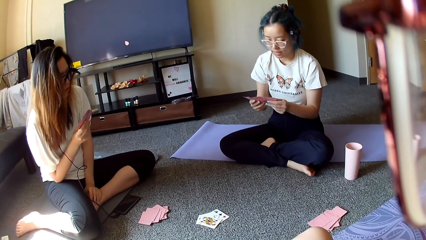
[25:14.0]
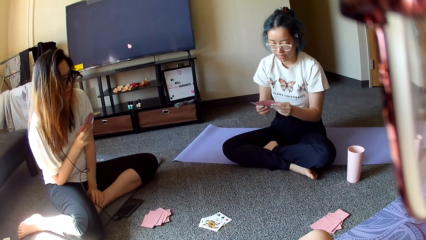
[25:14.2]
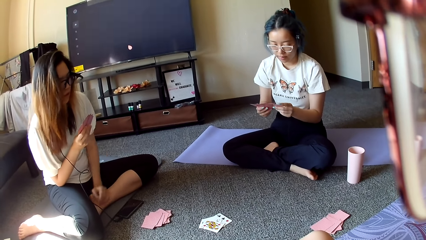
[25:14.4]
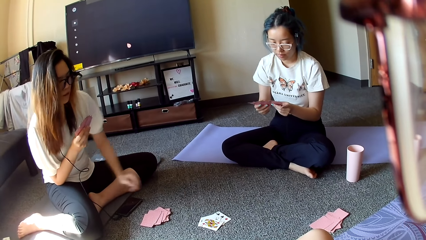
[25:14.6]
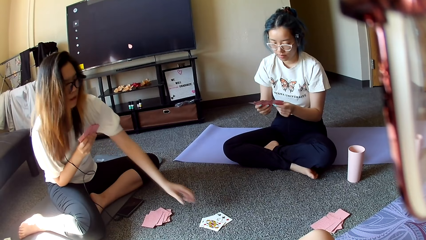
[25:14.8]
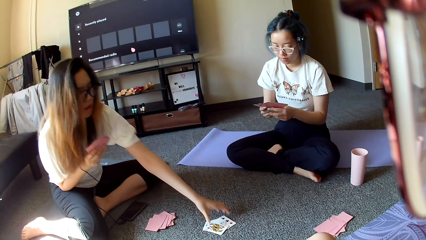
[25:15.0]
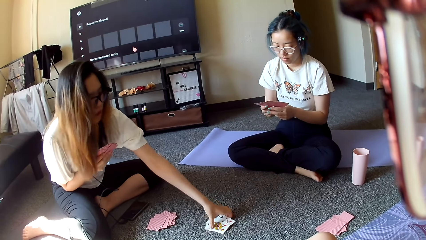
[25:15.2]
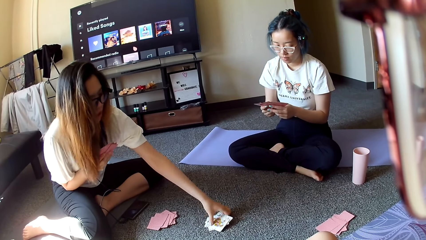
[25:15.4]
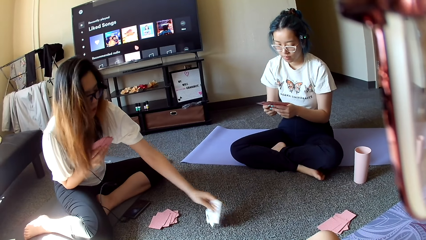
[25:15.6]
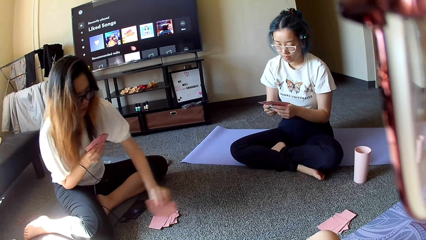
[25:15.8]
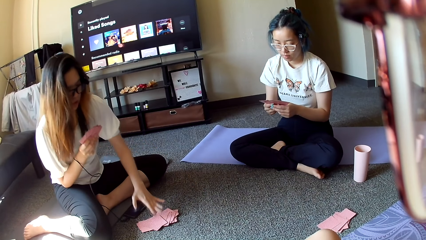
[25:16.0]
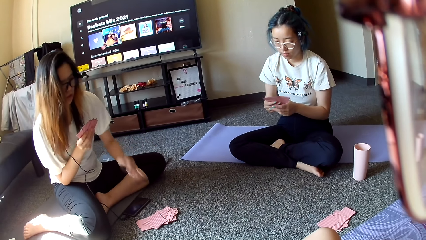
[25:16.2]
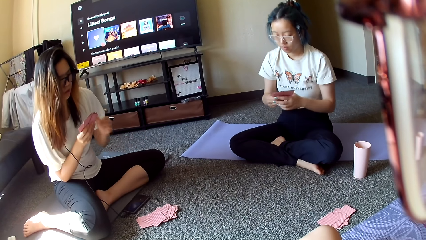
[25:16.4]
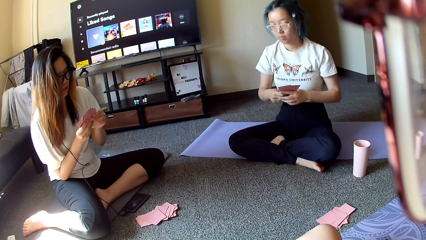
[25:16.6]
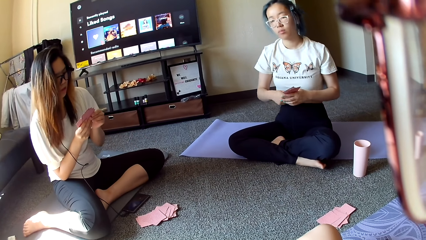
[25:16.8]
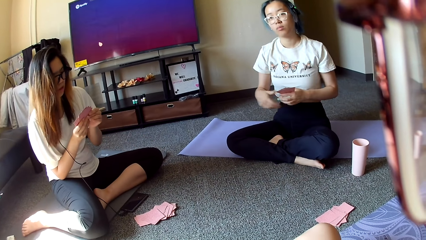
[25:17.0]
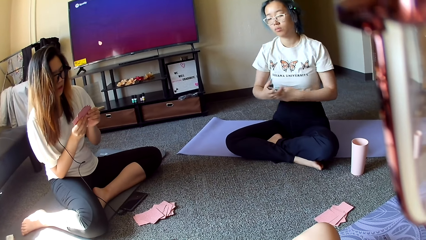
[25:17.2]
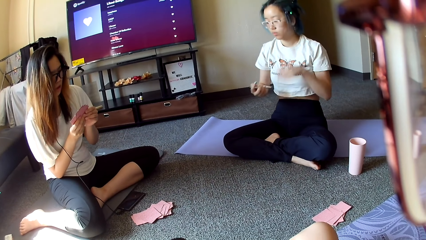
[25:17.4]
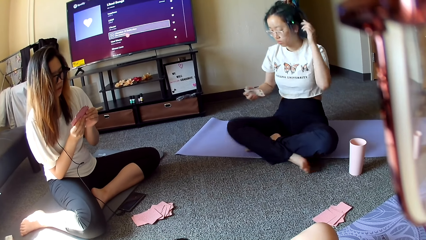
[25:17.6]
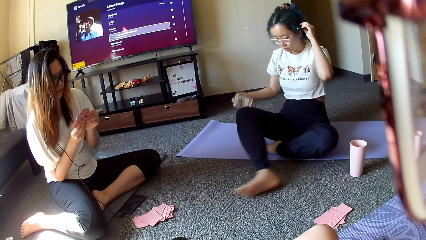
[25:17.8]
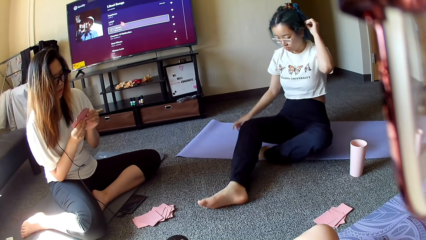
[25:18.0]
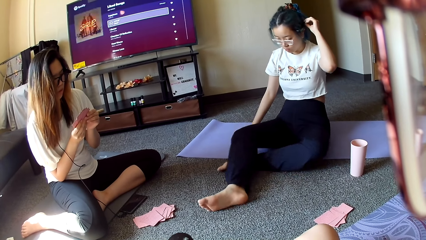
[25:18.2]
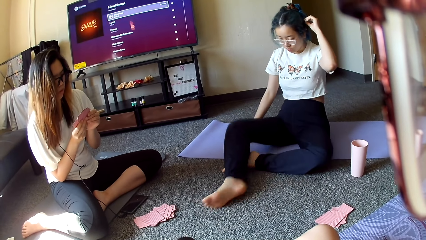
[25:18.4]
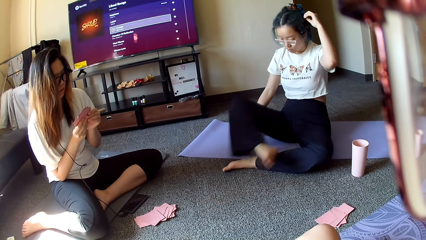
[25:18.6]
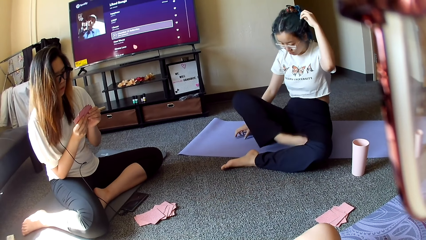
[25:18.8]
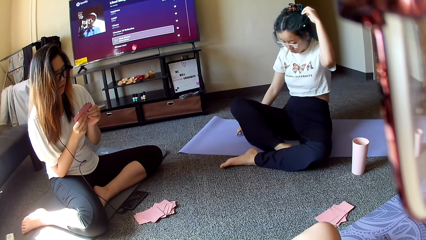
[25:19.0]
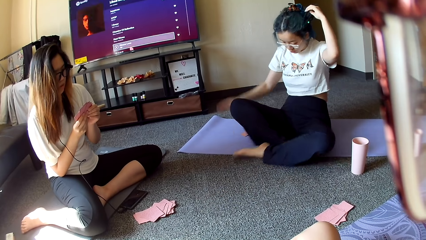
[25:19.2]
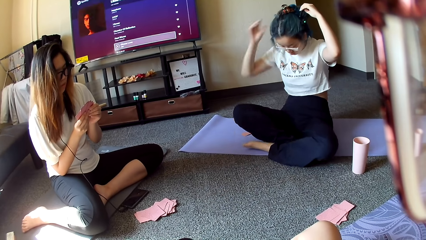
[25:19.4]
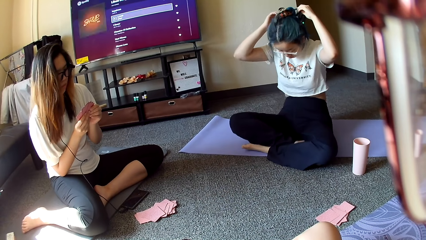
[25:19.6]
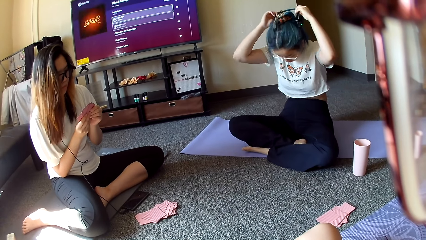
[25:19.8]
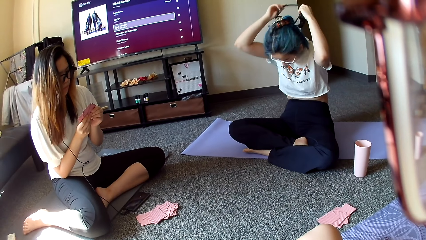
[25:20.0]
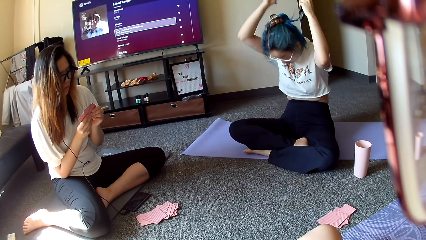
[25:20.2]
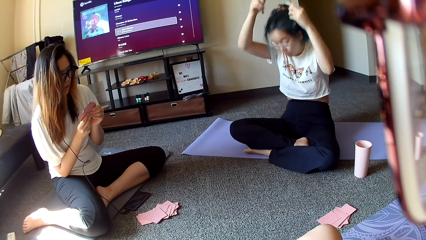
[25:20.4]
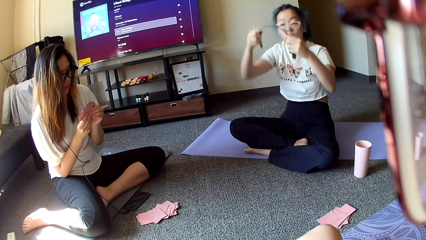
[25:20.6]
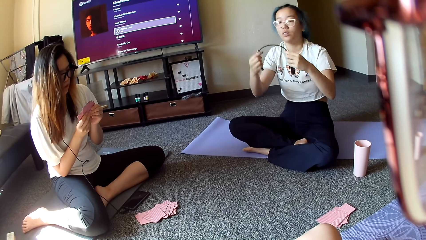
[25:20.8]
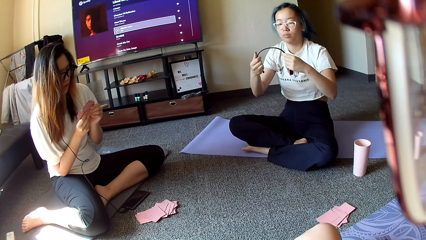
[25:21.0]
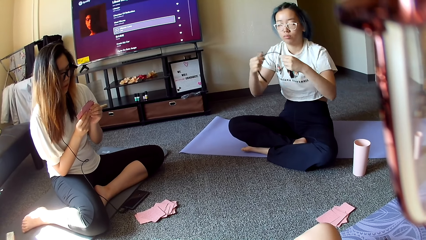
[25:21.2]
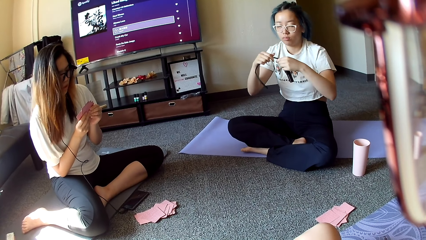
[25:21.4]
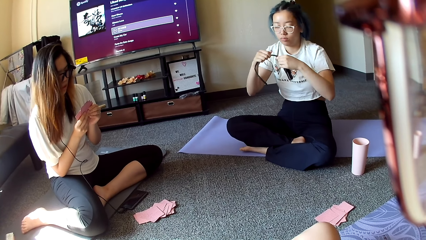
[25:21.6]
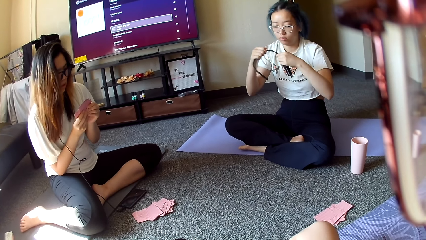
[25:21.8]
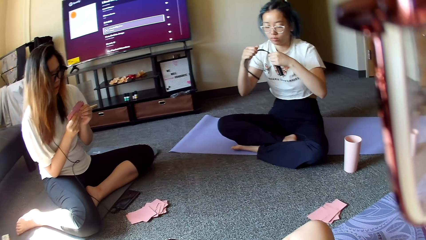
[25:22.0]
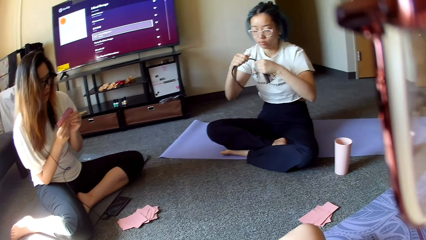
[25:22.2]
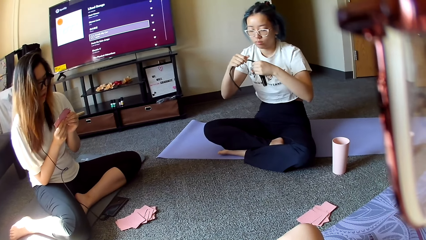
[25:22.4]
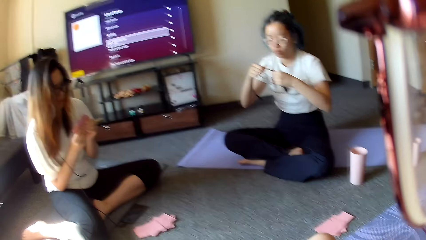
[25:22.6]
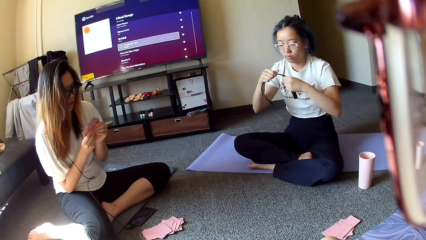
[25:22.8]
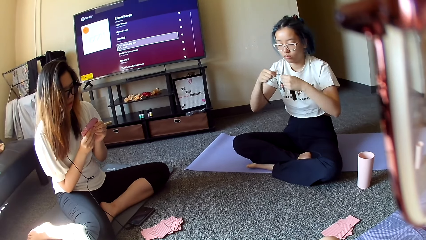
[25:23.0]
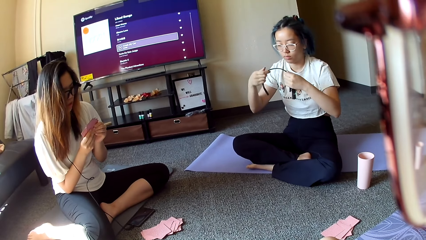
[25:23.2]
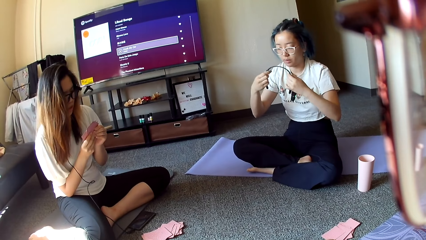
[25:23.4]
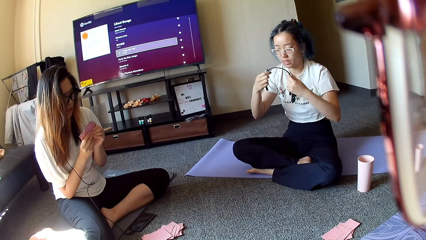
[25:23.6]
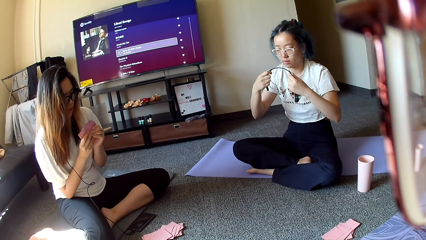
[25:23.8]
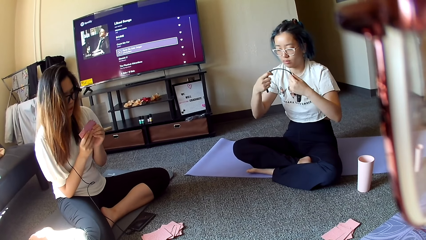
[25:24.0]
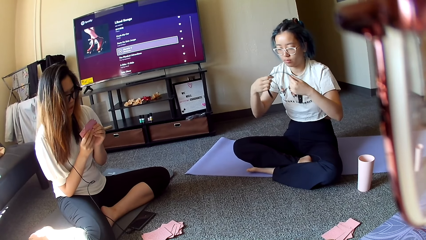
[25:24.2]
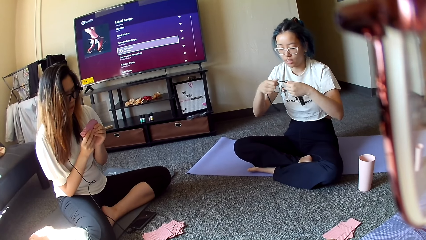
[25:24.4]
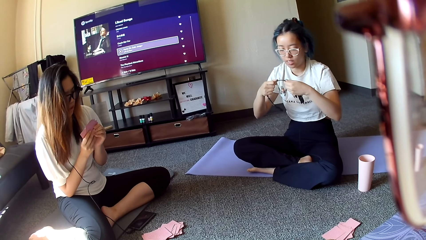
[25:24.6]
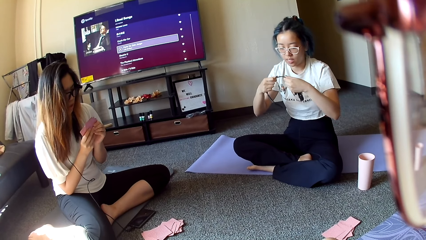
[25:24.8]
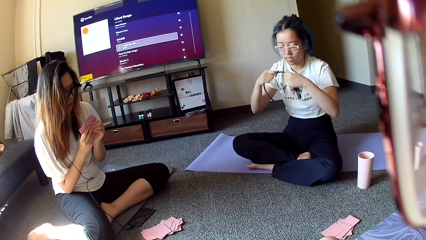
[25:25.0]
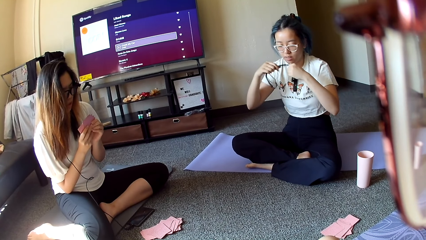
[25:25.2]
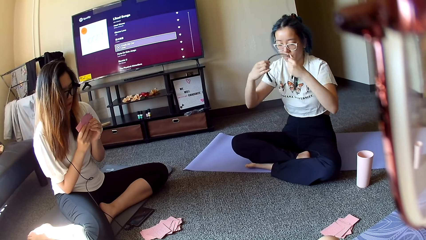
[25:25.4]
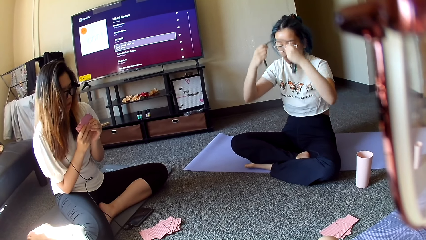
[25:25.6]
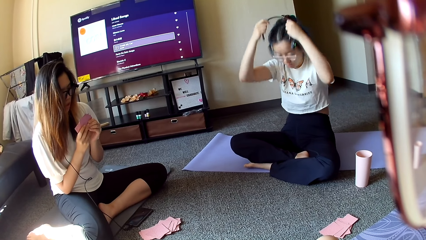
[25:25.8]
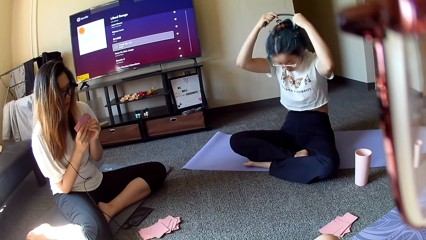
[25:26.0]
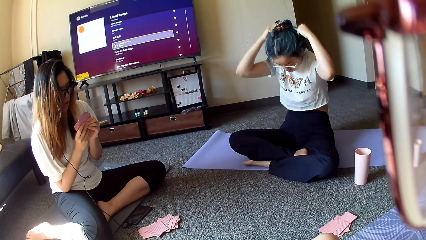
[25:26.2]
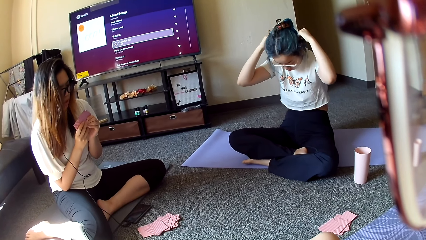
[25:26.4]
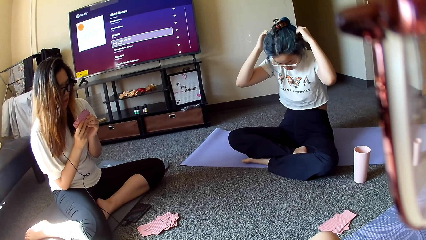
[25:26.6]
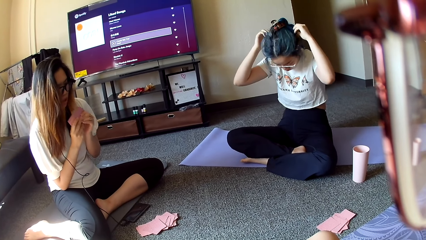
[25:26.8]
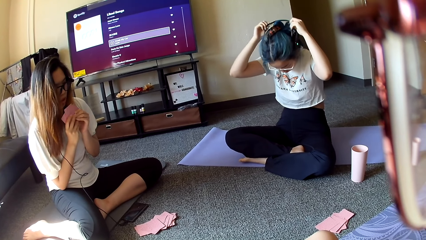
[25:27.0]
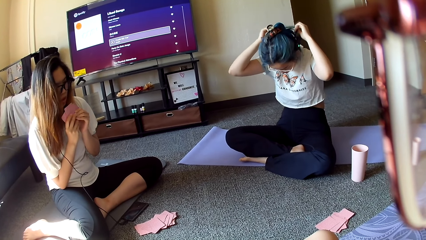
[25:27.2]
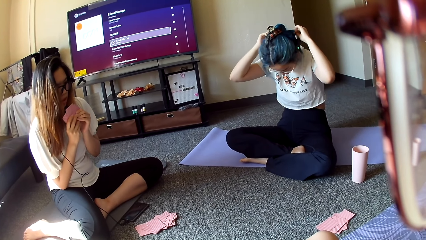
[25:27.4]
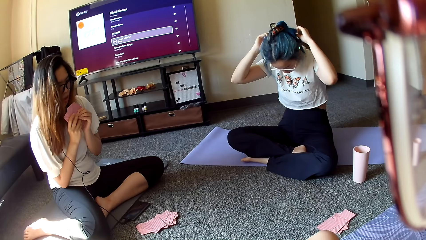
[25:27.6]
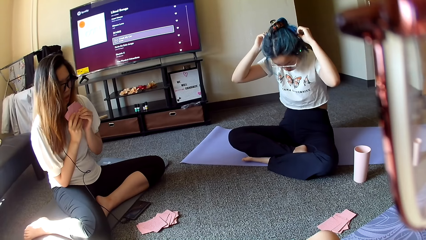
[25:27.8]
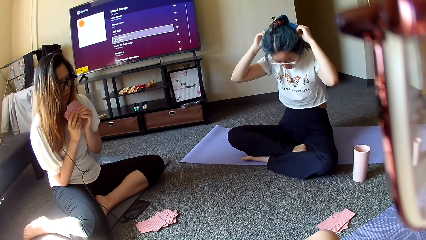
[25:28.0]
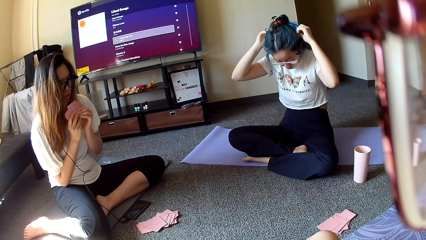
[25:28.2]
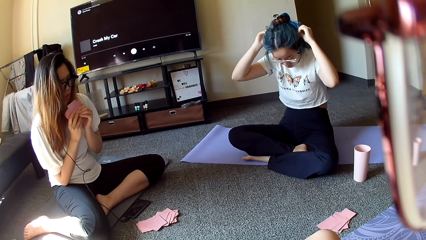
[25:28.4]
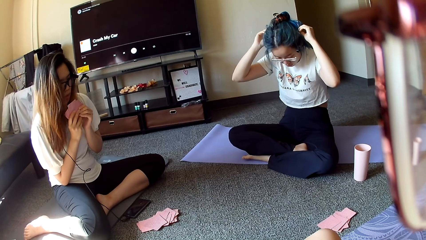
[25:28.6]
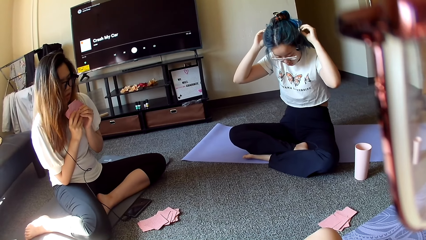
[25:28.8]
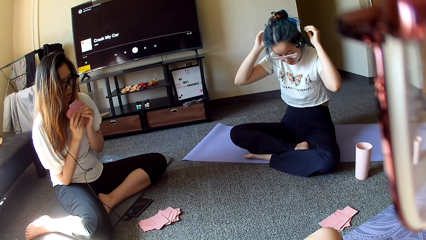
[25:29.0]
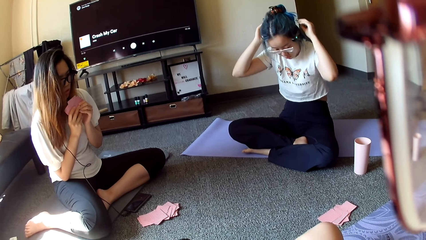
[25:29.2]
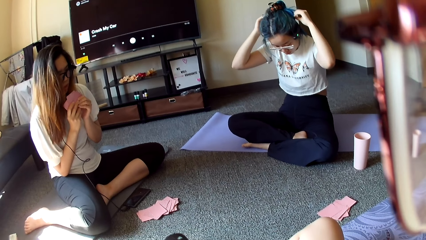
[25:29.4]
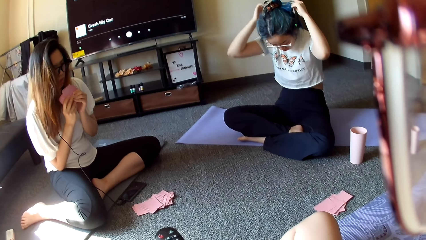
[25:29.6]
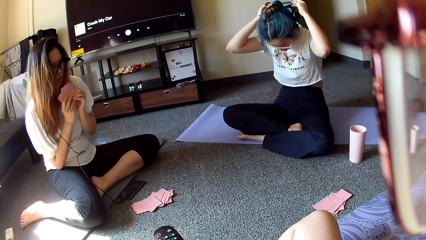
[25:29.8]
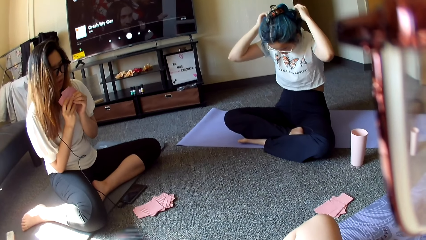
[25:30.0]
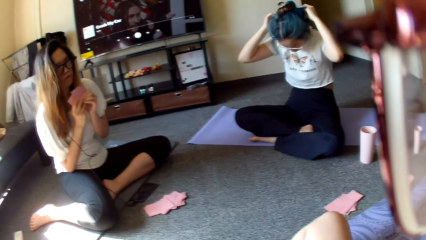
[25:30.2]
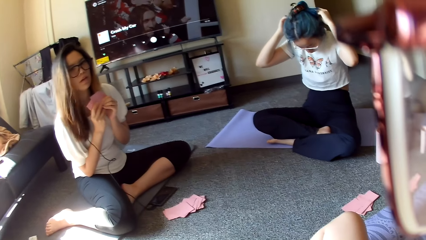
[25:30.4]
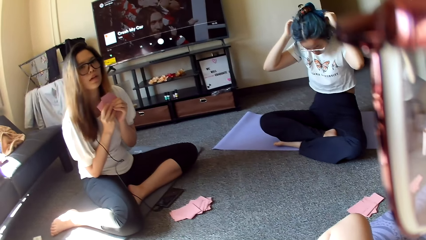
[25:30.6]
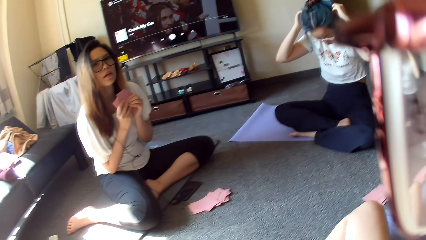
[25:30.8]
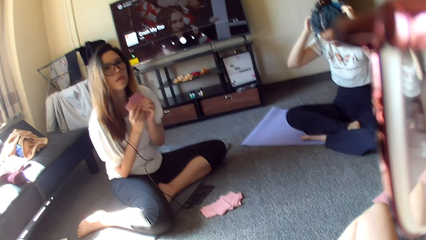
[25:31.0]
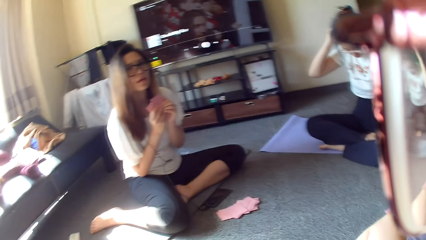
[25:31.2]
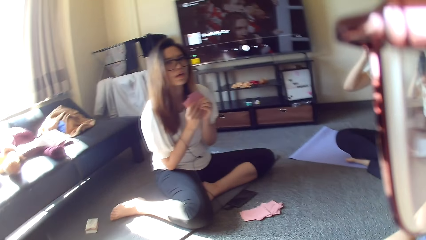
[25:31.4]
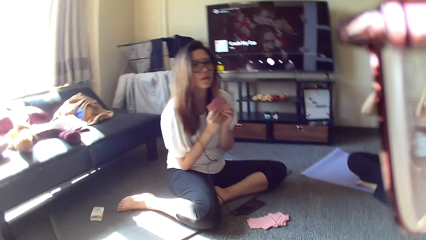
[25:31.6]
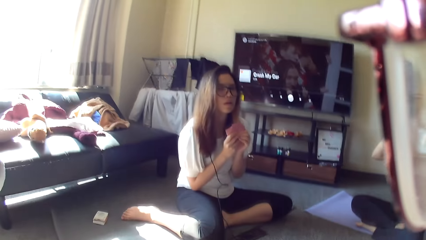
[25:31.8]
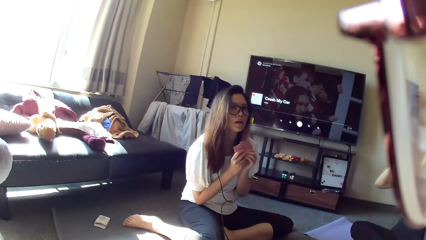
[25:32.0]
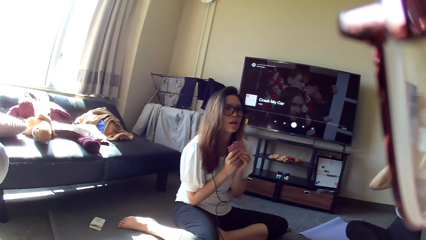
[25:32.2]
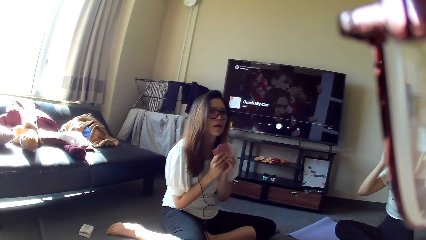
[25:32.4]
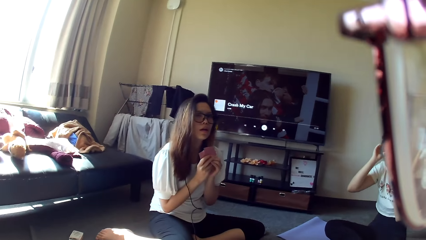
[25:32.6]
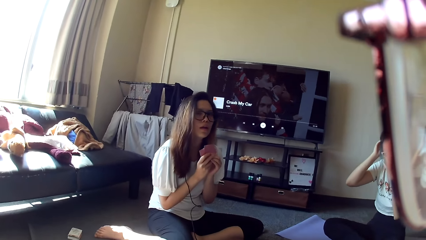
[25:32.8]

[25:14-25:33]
A person picks up the cards. The person places the cards down. Another person stretches their legs, folds their legs and removes the headset. The other person makes the headphones. The other person checks the headset and puts on the headset.
